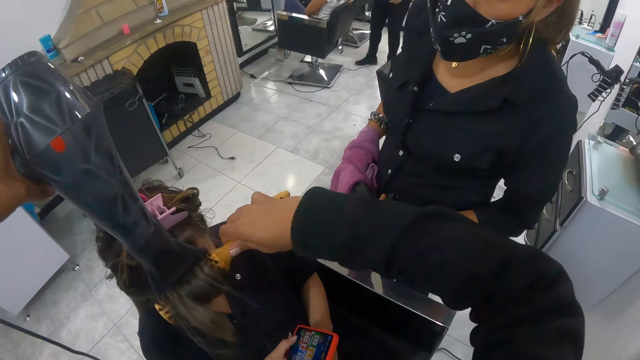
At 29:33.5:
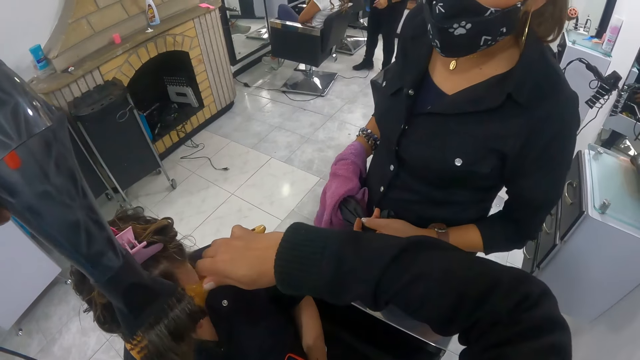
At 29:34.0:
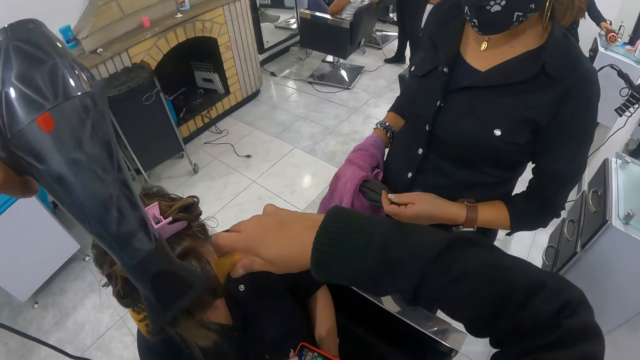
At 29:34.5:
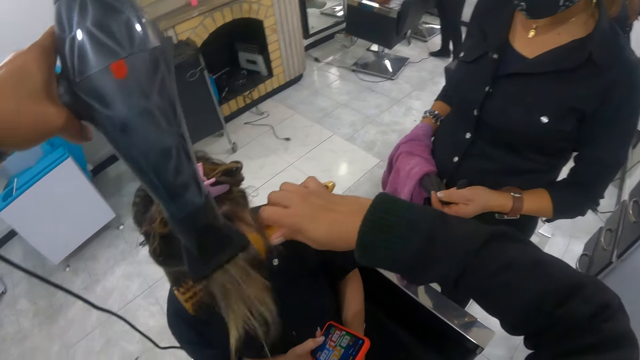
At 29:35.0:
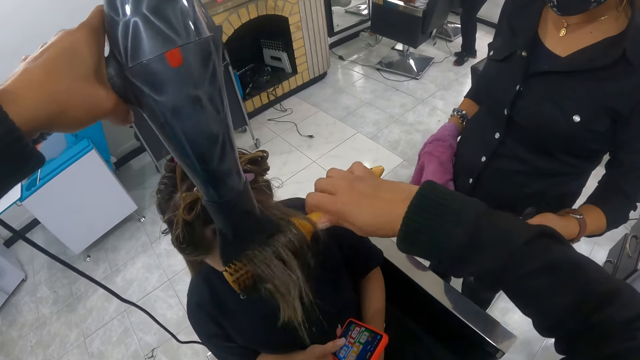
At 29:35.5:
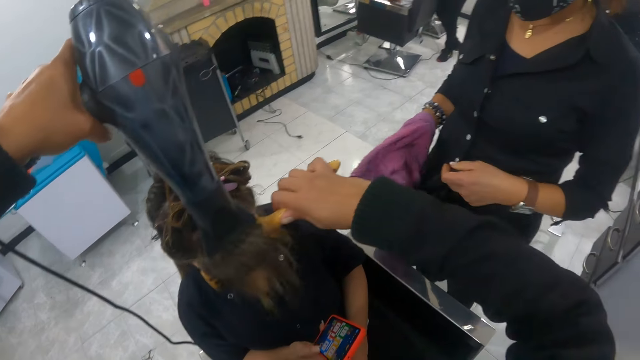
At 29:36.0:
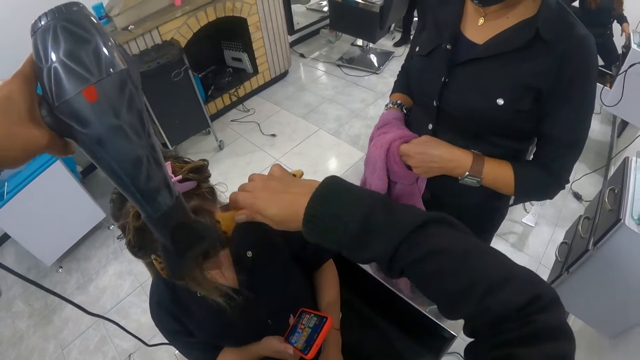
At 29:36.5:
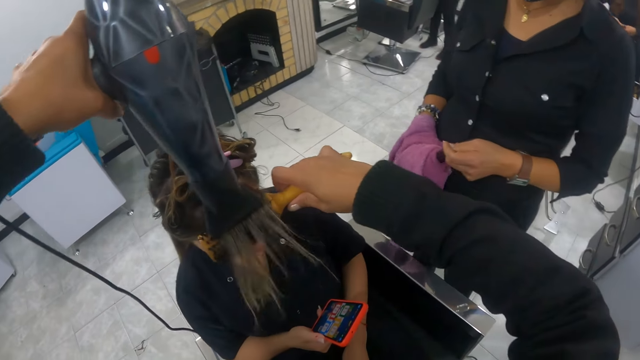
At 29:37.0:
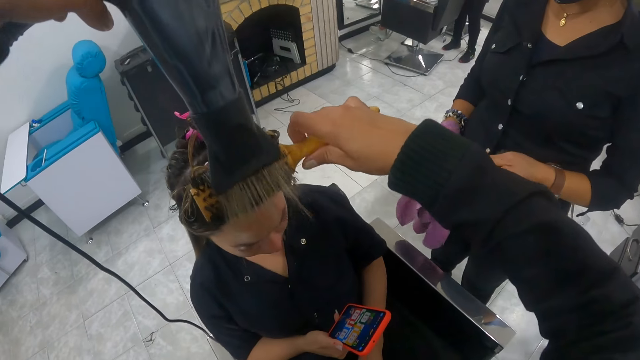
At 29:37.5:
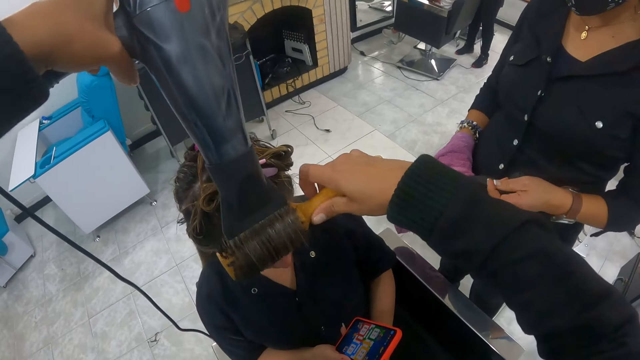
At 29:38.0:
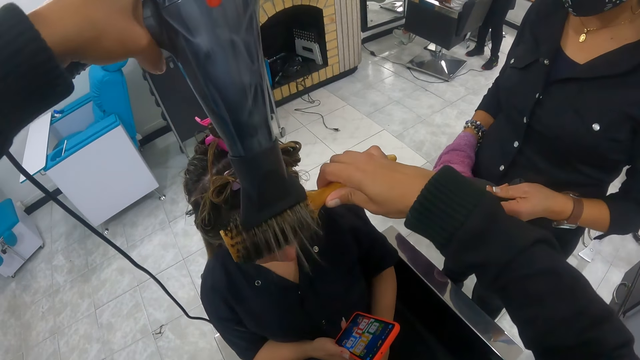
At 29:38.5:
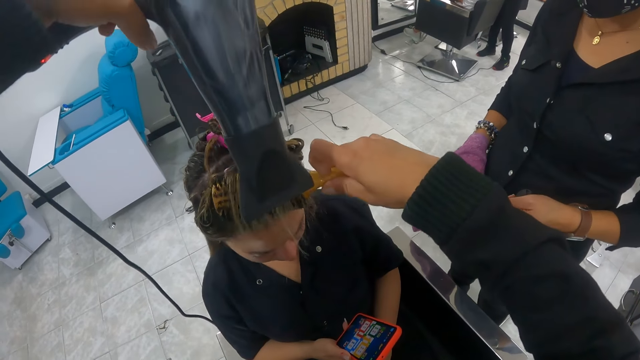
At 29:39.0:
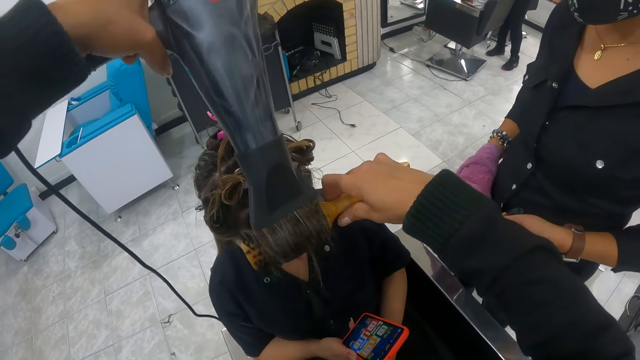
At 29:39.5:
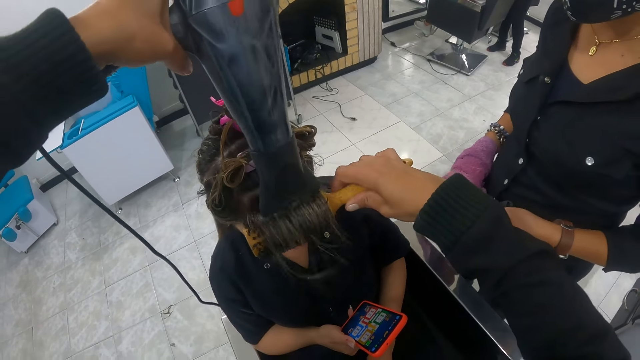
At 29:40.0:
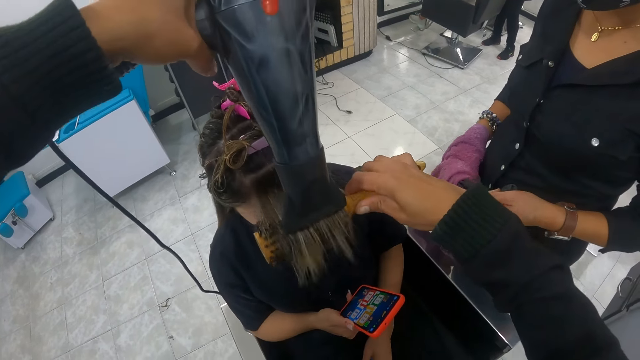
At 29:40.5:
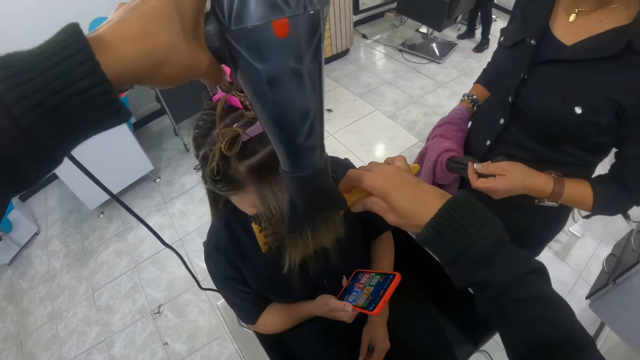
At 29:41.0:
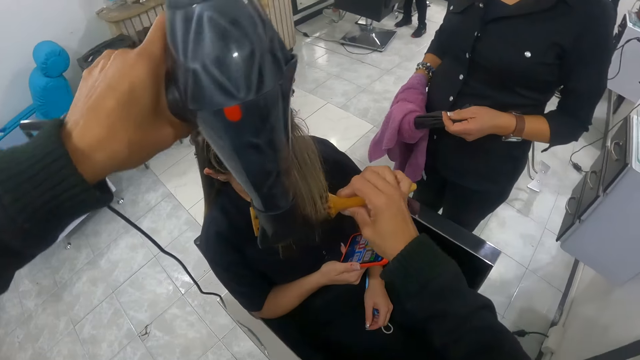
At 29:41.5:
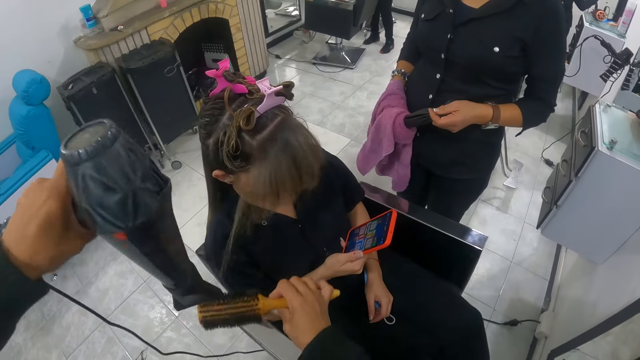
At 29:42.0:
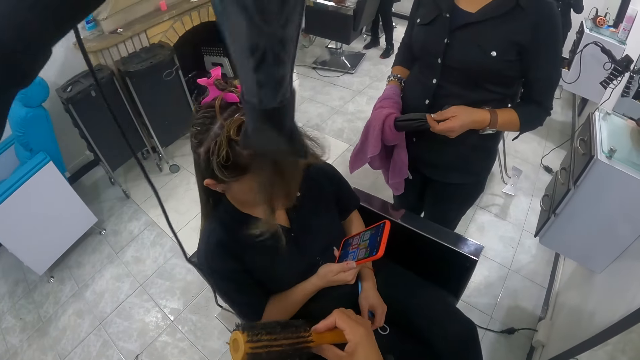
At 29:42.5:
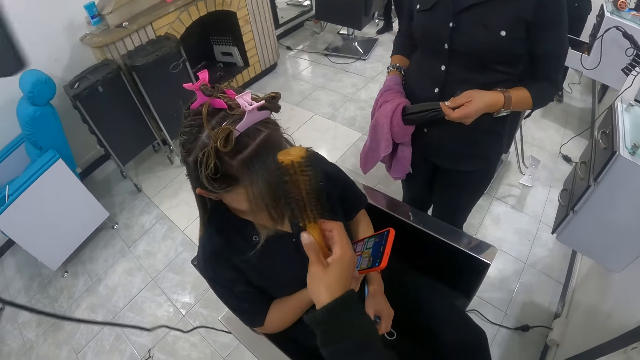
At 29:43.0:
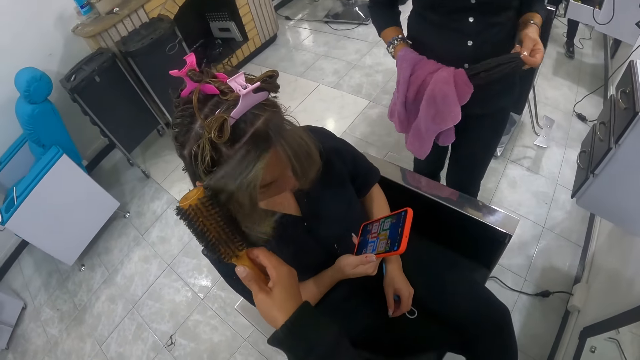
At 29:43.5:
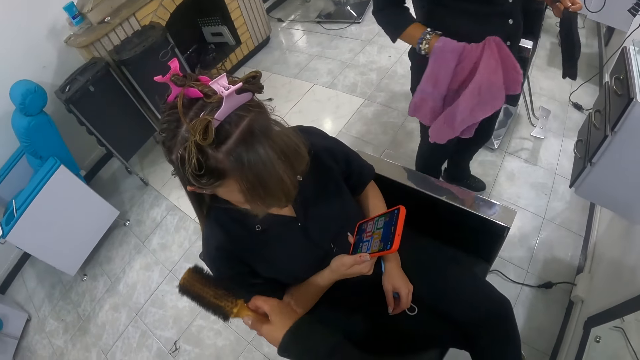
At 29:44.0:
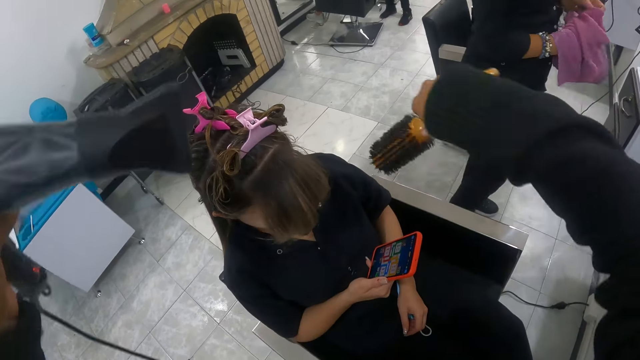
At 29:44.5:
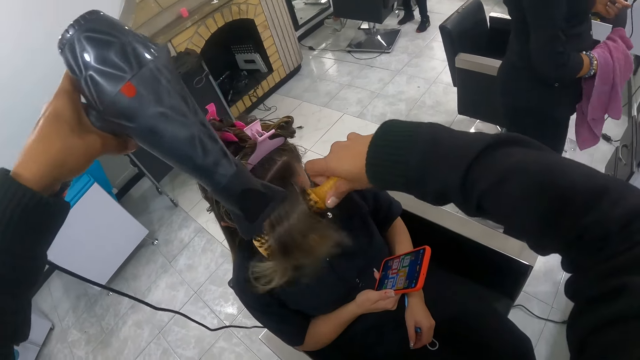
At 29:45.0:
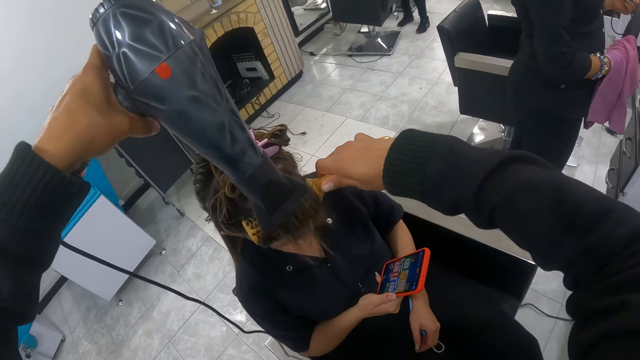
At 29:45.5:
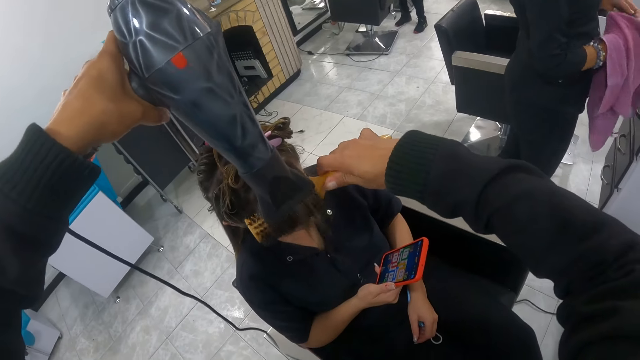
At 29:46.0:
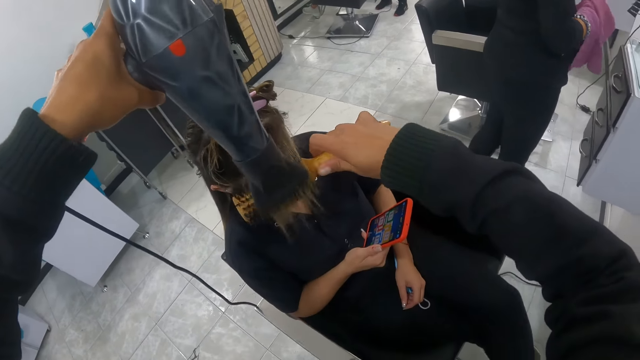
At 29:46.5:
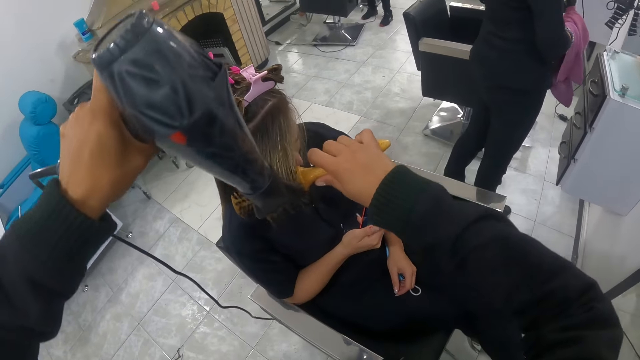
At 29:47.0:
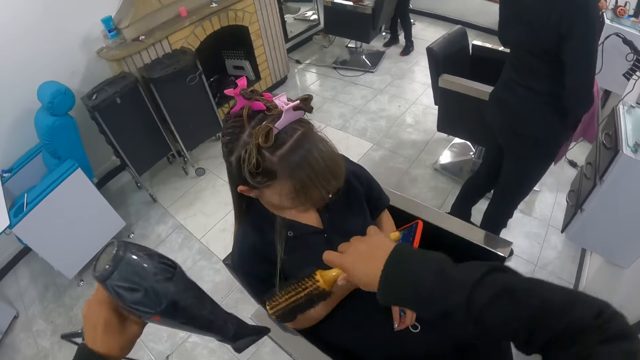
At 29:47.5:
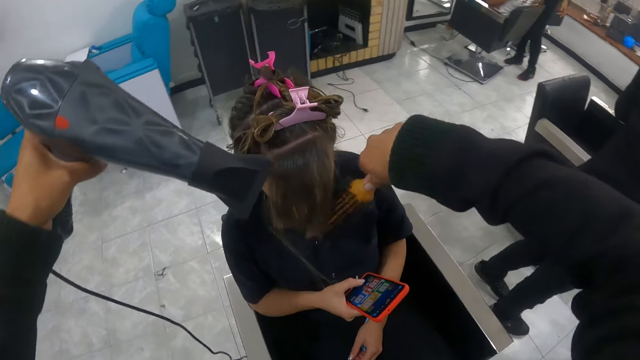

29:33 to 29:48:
The camera wearer stretches the woman's hair with the hairdryer and round brush in her hands. Another woman drops the round brush on the work table with her left hand. The camera wearer holds a hair brush. She blows the first woman's hair with the blower or blow-dryer in her left hand. The first woman uses a mobile phone. The camera wearer brushes the first woman's hair with the round brush in her right hand. The first woman uses the mobile phone again. The camera wearer stretches the first woman's hair with the hairdryer and round brush in her hands. She dries the first woman's hair with the blow-dryer and hair brush. The first woman uses the mobile phone.

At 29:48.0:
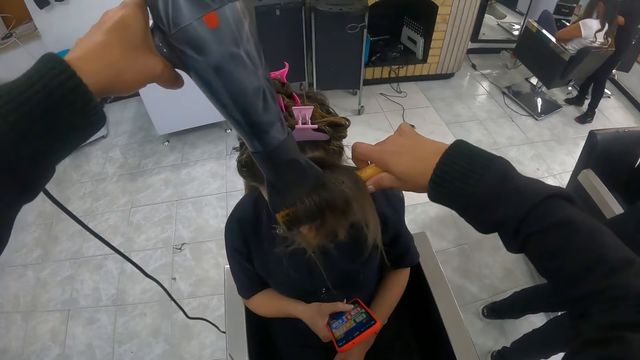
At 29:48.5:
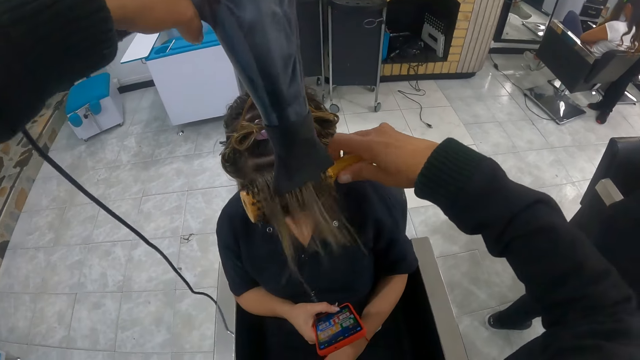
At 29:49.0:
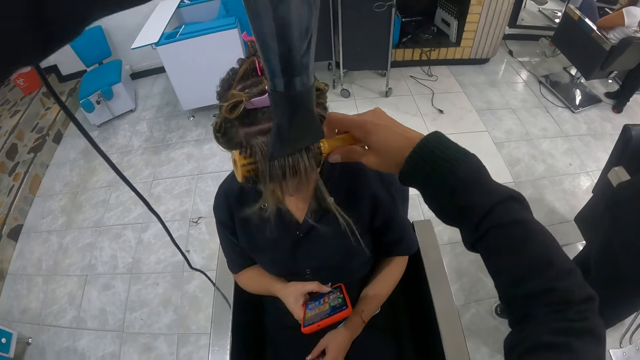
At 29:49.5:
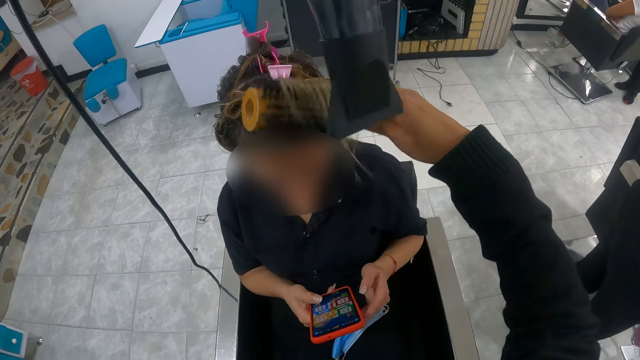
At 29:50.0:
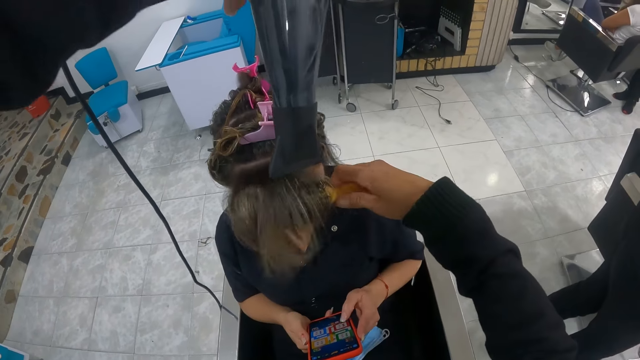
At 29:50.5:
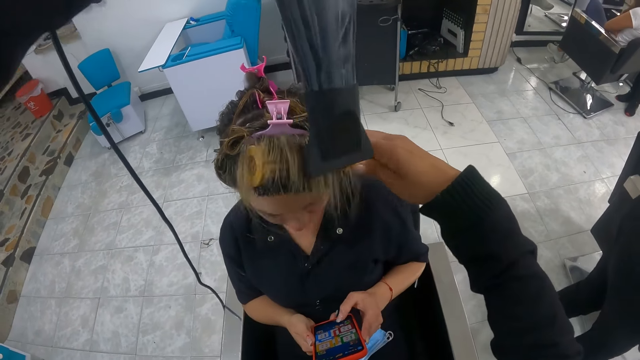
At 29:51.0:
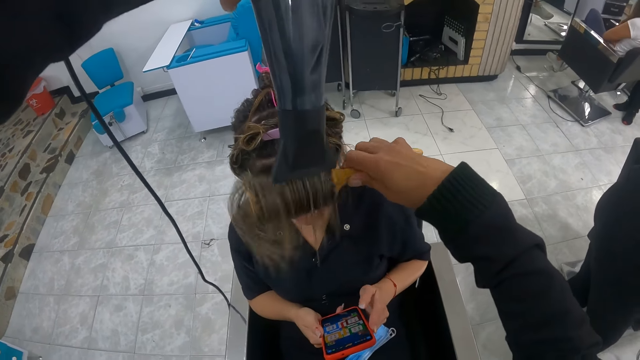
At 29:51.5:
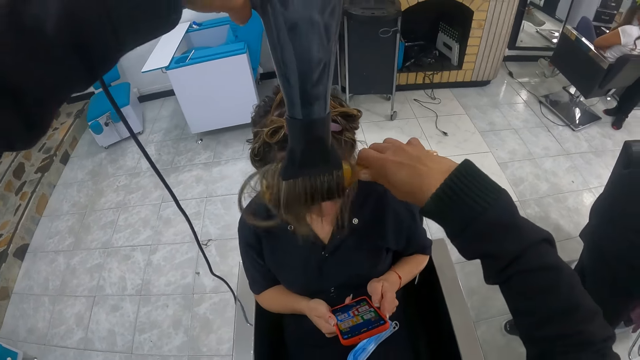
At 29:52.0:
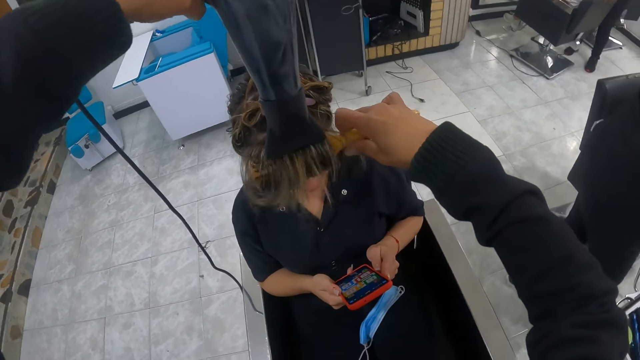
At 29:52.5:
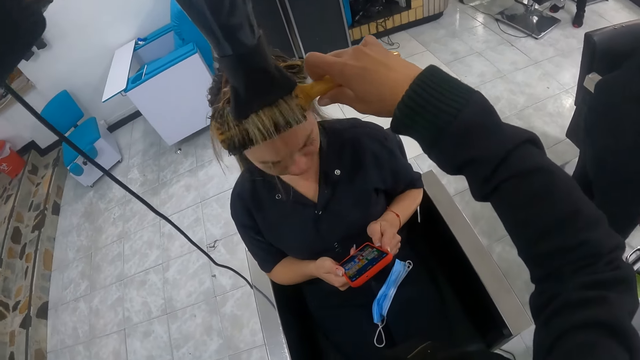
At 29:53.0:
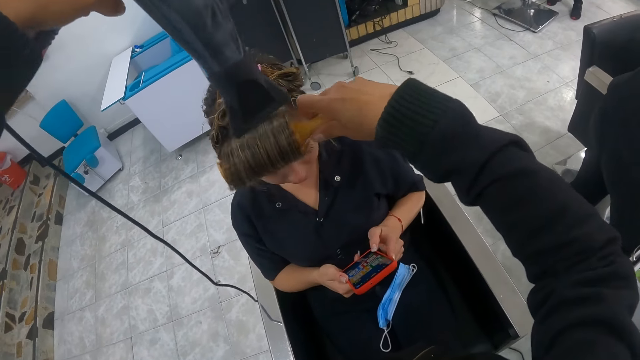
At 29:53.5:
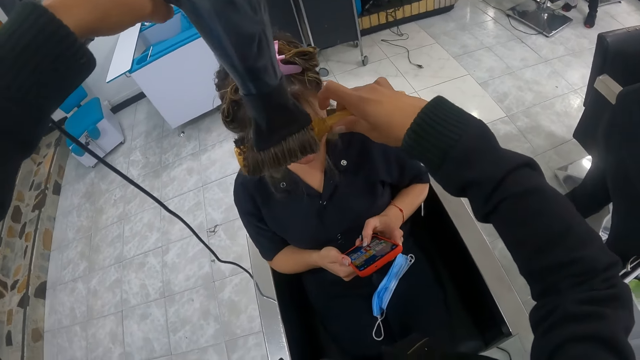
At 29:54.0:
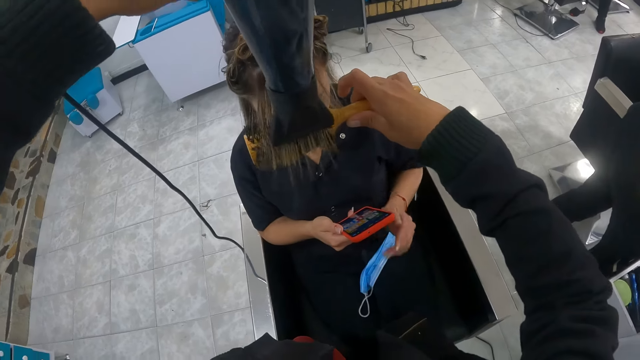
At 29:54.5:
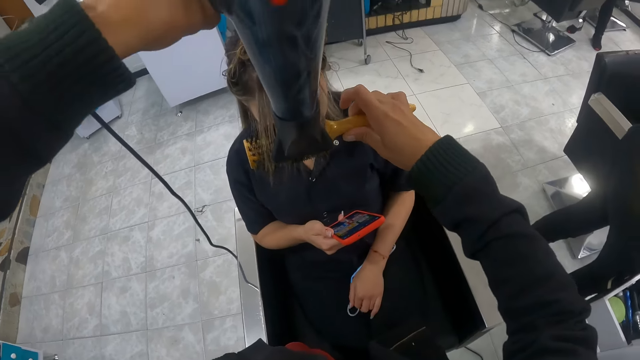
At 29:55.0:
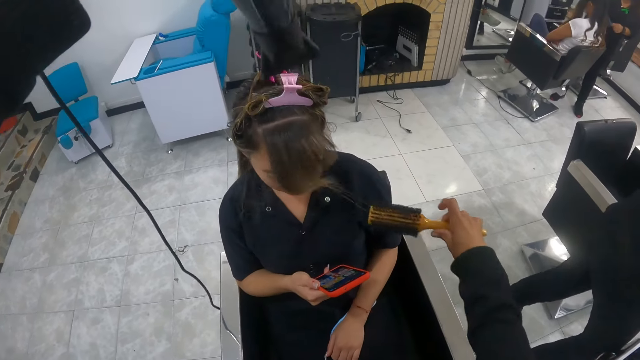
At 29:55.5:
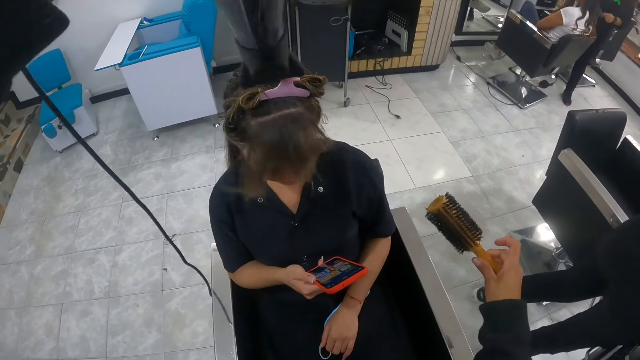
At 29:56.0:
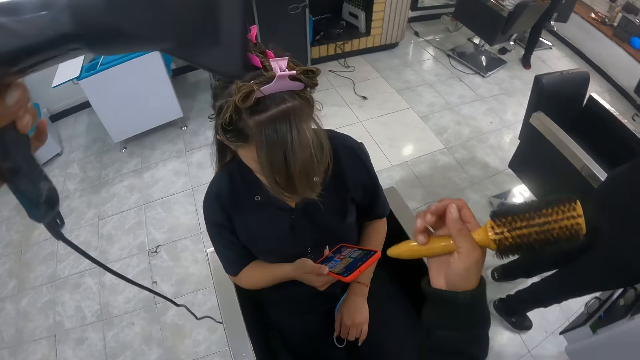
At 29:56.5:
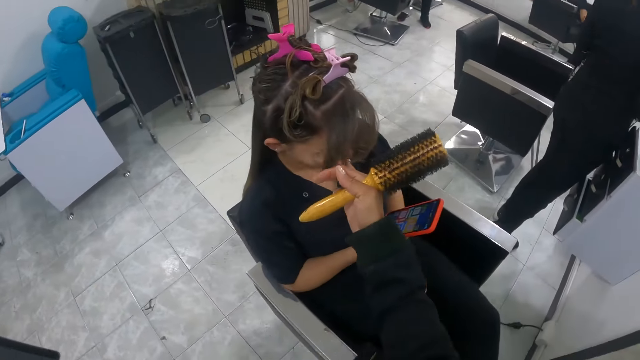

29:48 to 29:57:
The woman removes her left hand from the phone and places her left hand on a mask on her lap. The camera wearer blows the woman's hair with the blower or blow-dryer in her left hand. She holds a hair brush. The woman uses the mobile phone. The camera wearer runs a finger through the woman's hair. She holds the blow-dryer and hair brush. The woman uses the mobile phone. The camera wearer touches the woman's hair with her right hand.
